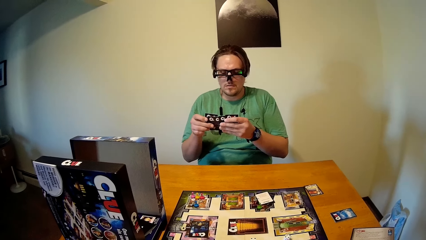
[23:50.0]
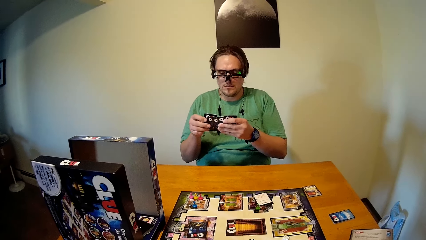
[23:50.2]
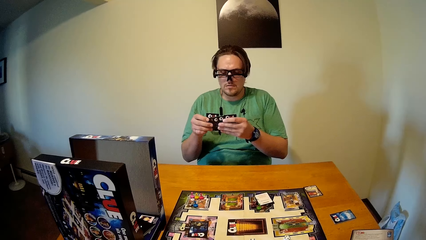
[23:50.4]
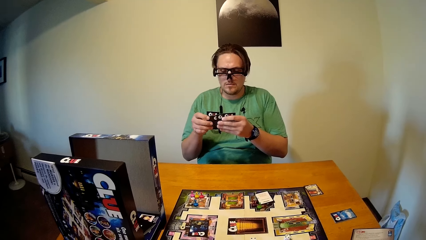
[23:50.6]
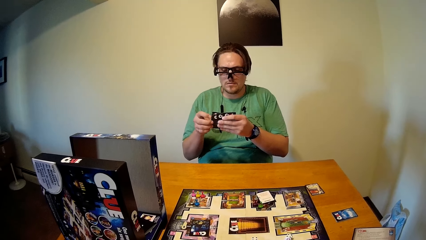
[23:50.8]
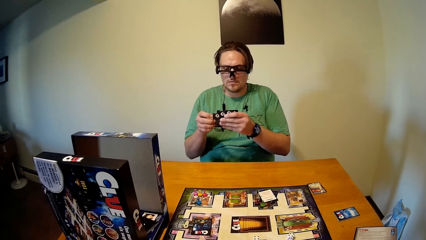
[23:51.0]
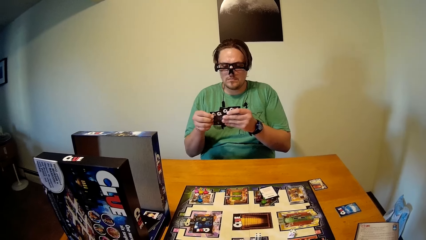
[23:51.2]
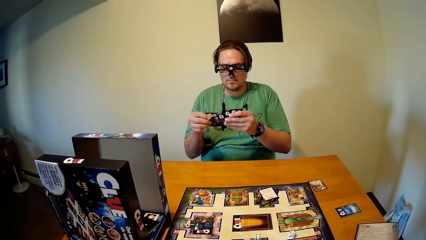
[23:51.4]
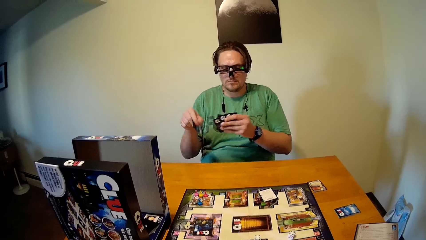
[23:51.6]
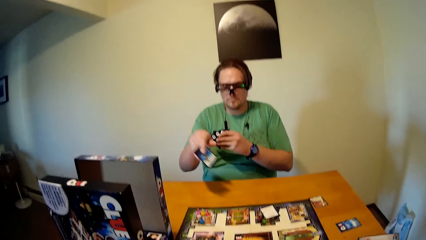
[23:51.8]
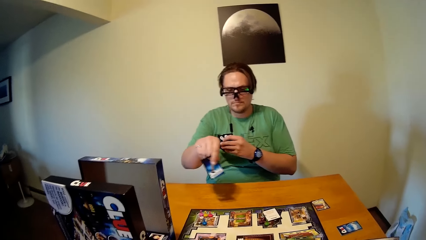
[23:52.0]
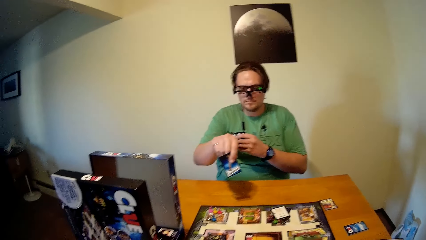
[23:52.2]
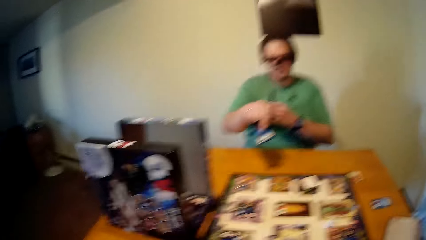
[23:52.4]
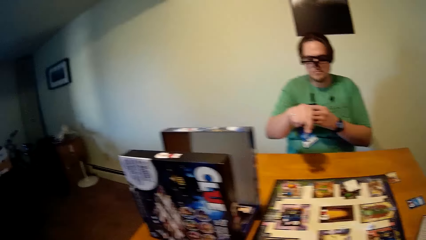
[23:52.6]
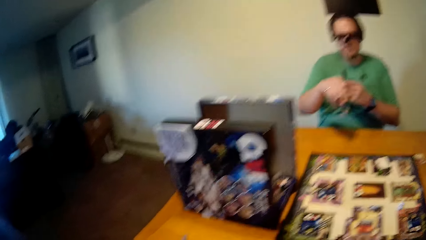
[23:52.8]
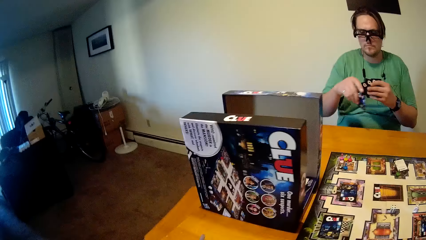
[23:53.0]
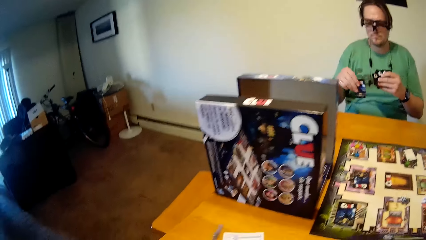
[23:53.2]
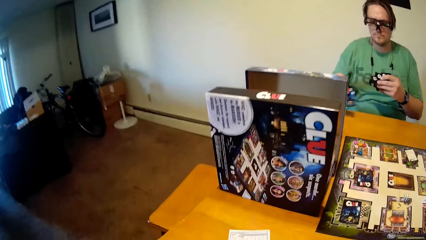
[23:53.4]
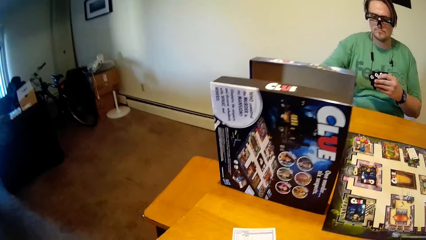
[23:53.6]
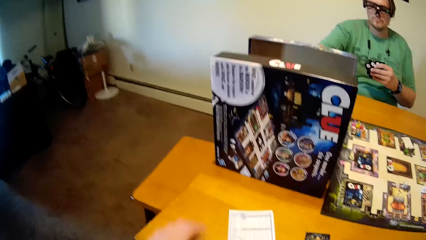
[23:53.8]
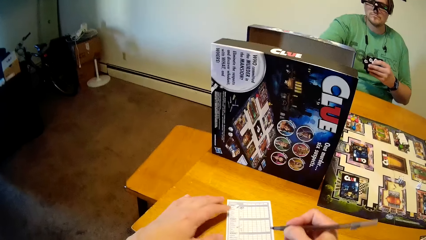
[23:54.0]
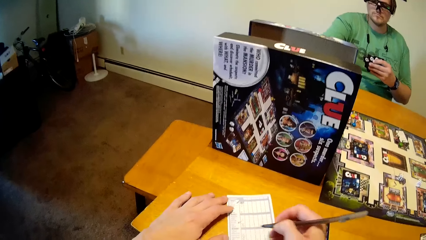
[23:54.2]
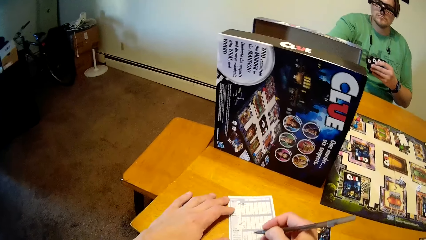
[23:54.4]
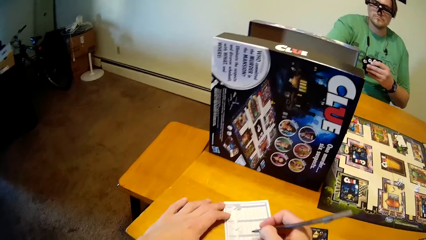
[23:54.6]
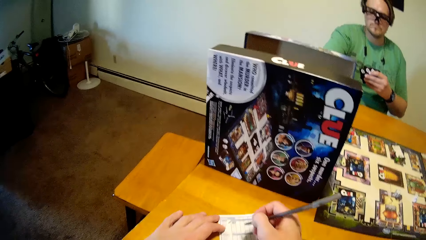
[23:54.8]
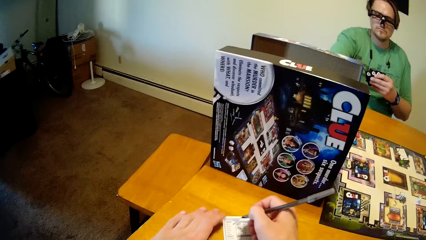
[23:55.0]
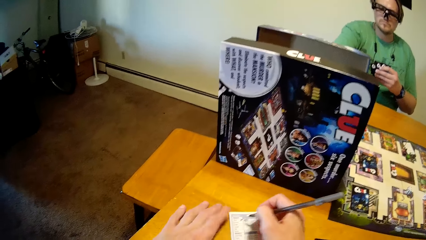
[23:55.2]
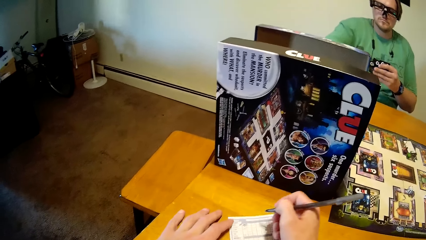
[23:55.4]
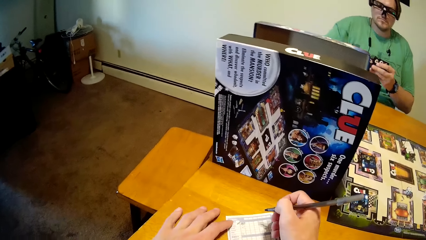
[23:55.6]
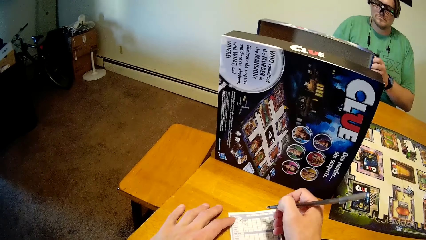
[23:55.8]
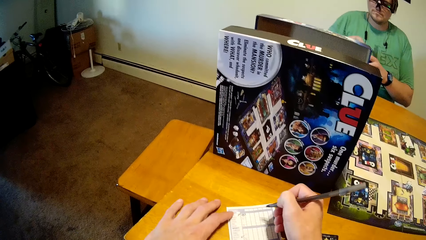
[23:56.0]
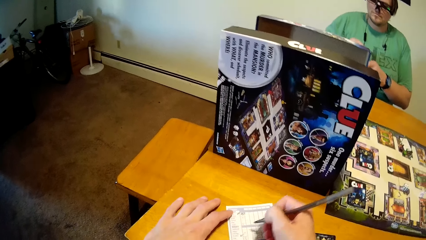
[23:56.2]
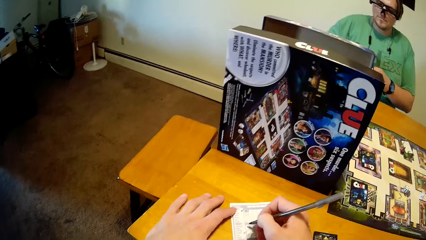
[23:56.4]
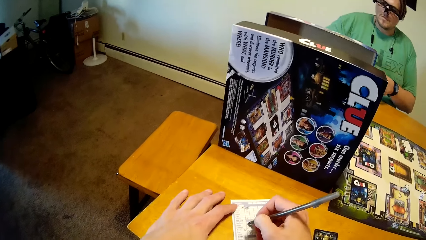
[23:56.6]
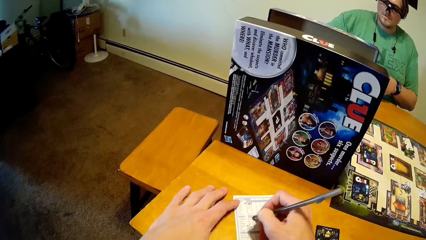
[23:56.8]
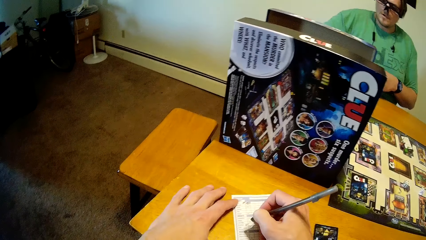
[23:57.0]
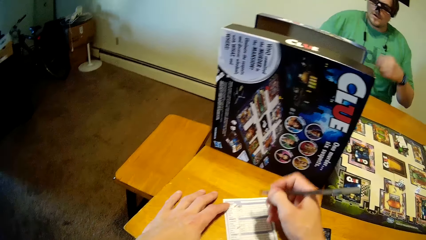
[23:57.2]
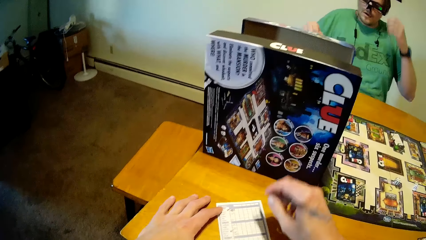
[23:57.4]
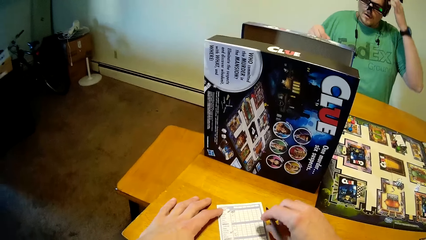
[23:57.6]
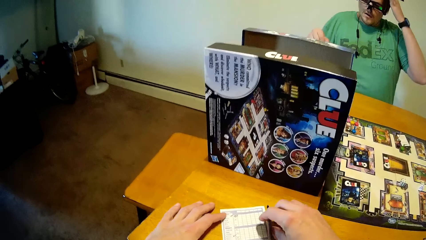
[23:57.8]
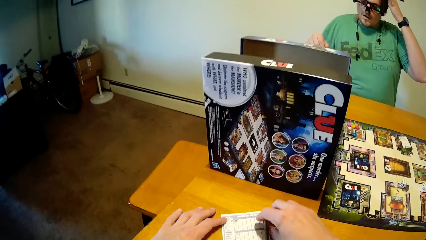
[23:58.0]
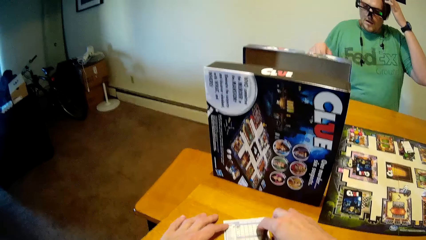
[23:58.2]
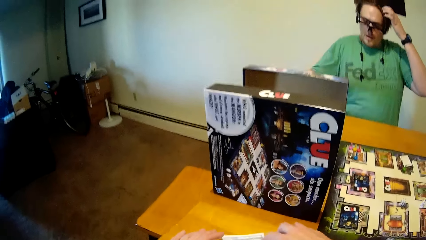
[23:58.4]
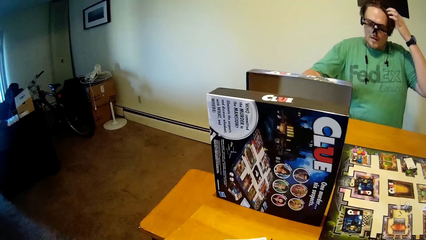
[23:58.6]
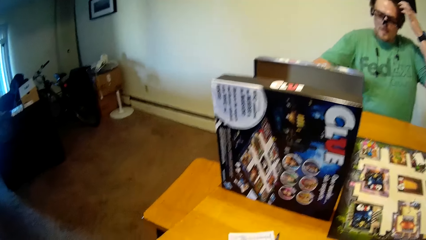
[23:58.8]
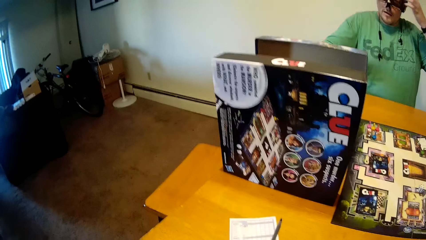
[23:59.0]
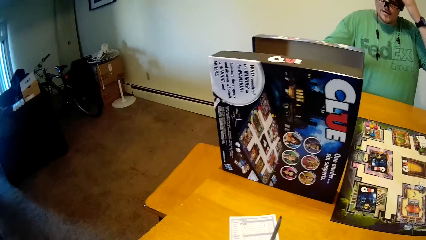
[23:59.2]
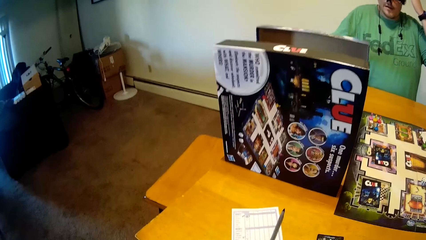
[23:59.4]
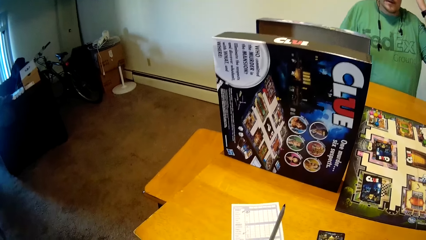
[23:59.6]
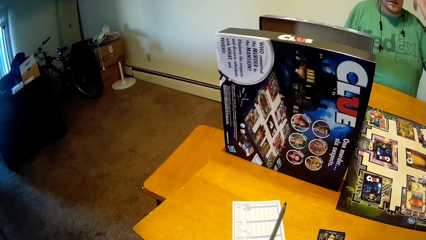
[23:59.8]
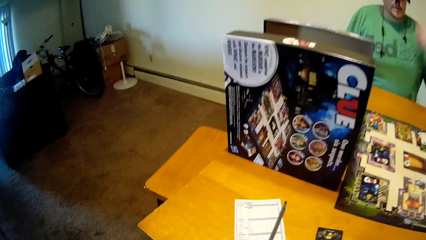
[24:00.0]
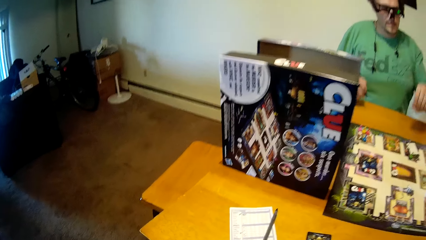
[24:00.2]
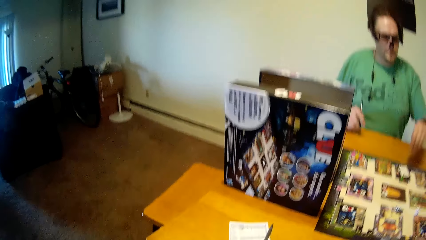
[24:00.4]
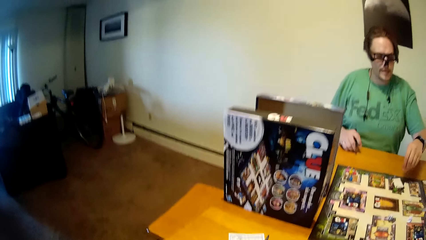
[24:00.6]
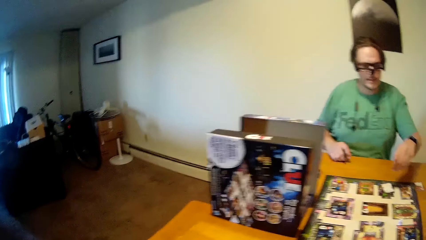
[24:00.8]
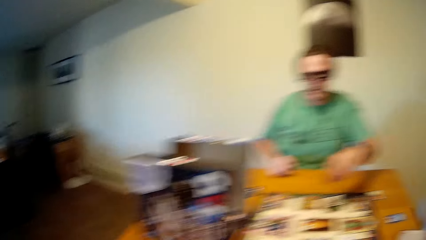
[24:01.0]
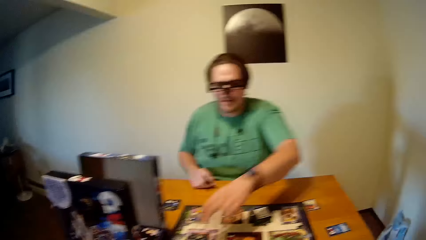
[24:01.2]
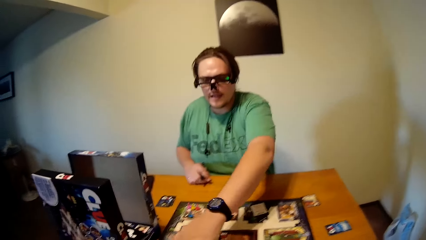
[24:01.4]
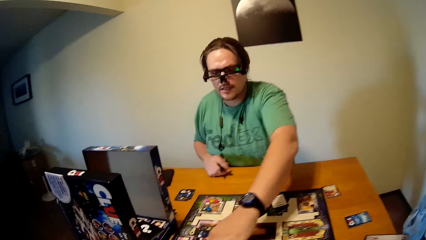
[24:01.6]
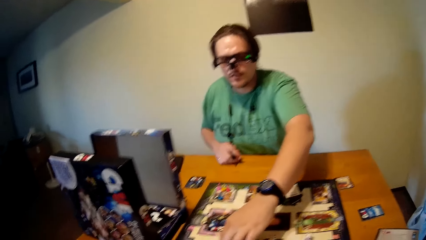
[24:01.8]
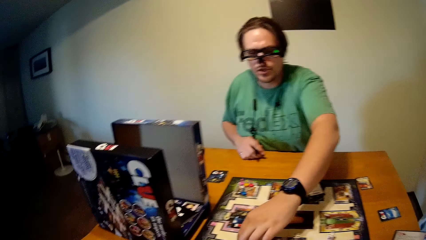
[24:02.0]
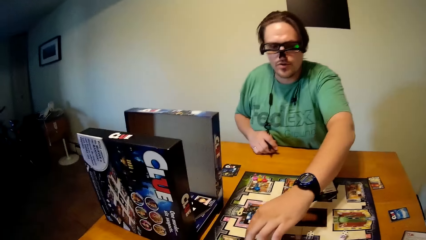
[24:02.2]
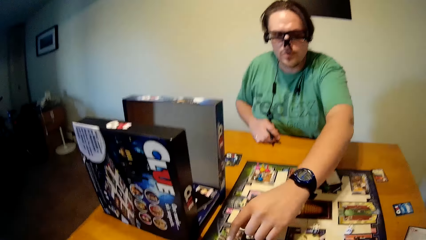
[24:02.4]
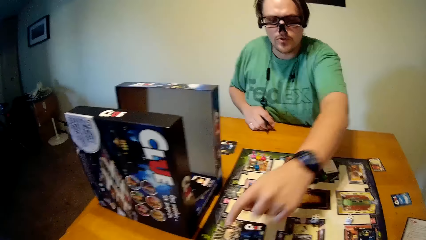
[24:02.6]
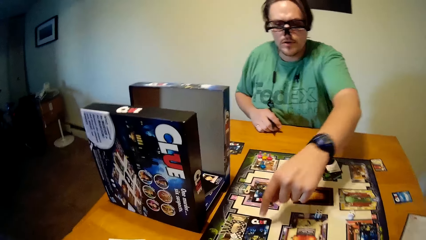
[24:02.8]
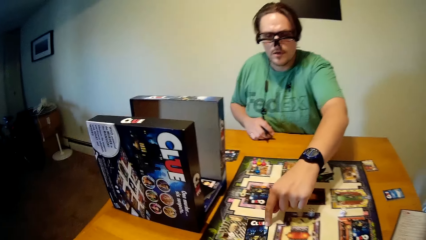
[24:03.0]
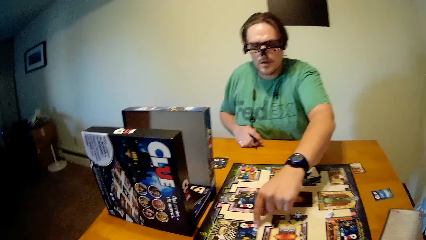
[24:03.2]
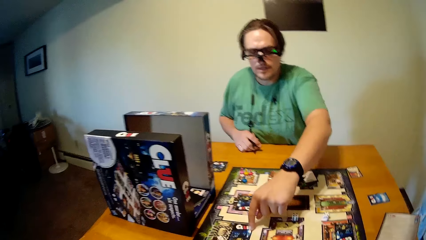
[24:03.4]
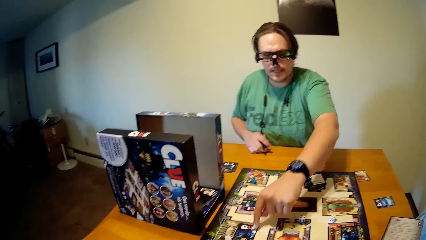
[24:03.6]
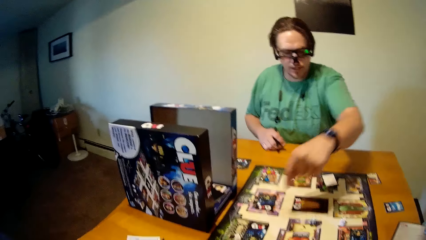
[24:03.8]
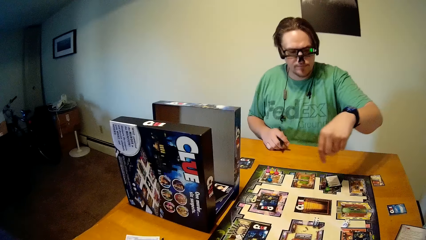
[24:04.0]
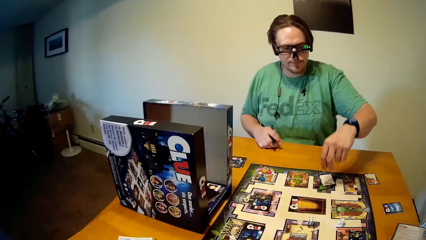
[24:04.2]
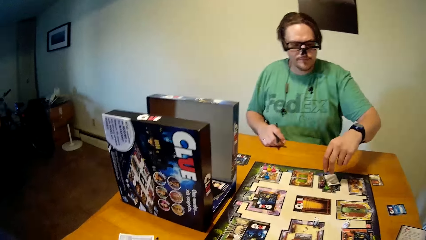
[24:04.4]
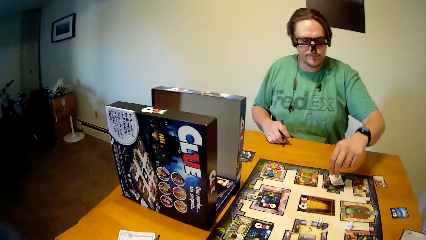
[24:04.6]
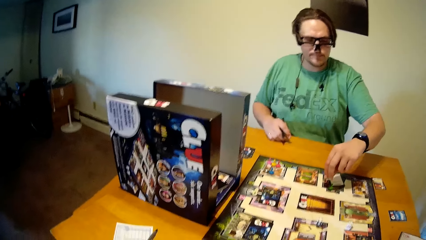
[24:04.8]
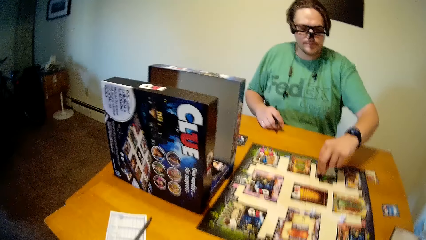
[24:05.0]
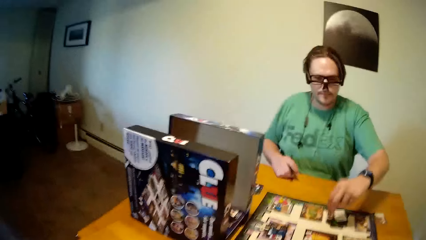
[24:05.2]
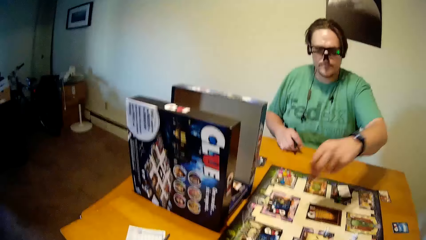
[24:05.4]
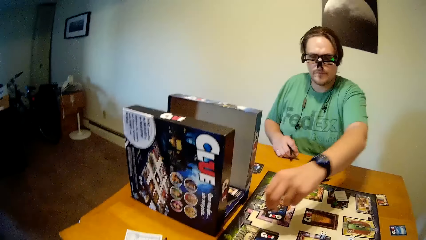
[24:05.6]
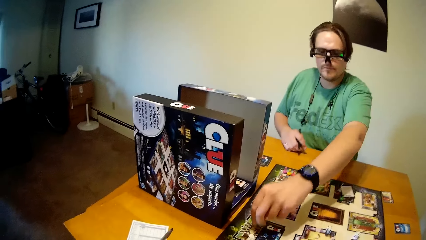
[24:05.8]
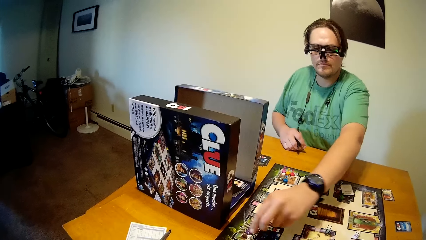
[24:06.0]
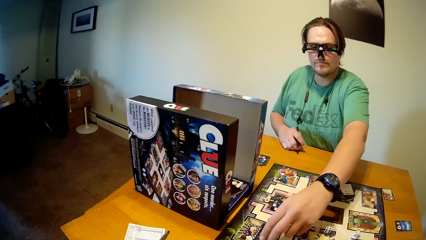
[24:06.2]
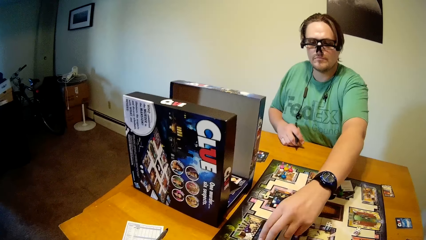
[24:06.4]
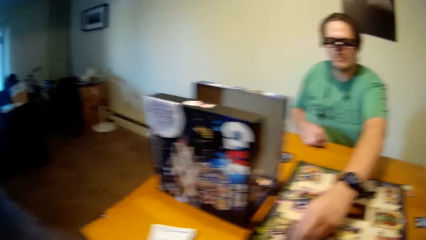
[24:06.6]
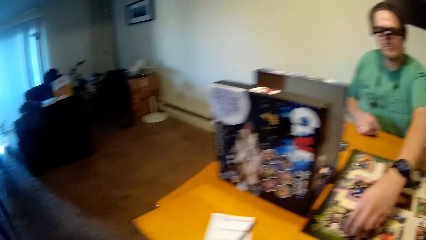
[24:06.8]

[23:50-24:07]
A man shows the camera wearer a game card with his right hand. The man drops the game card in his right hand on the table. The camera wearer picks up the pen on the table with his left hand. He writes on the sheet with the pen in his right hand. The man passes the game cards from his left hand to his right hand. The camera wearer drops the pen in his right hand on the table. The man picks up a pen from the table with his right hand. He touches a game card on the game board. He moves the token on the game board with his left hand.
